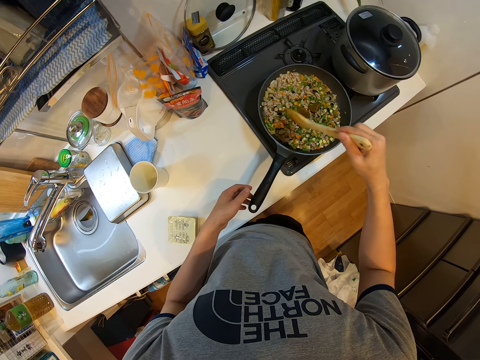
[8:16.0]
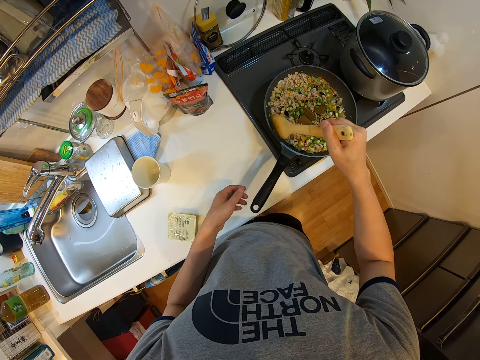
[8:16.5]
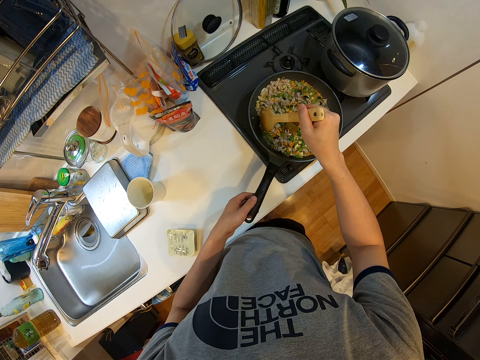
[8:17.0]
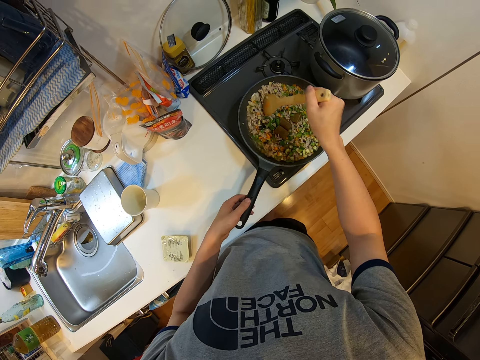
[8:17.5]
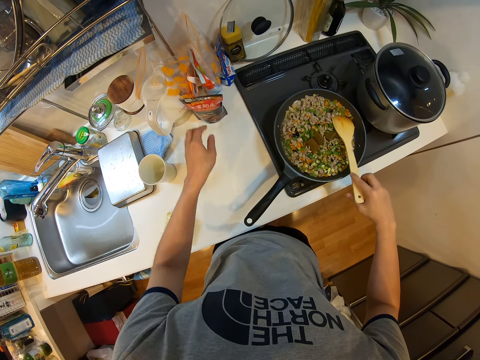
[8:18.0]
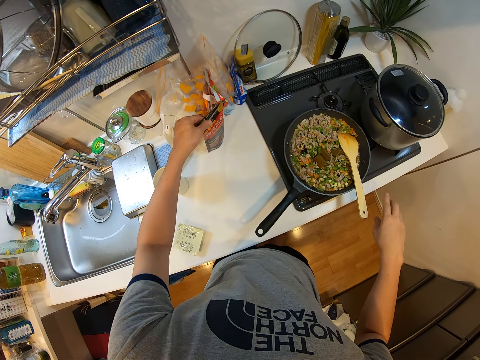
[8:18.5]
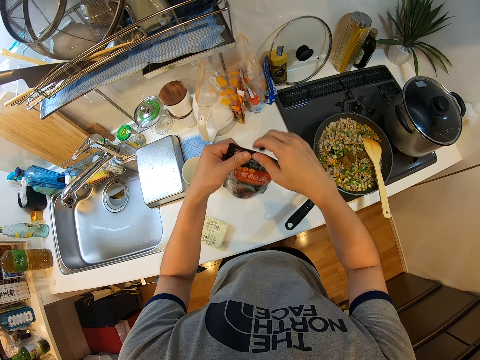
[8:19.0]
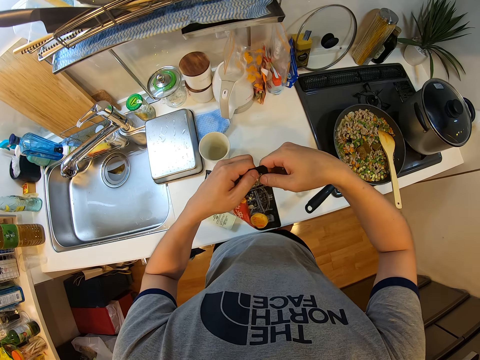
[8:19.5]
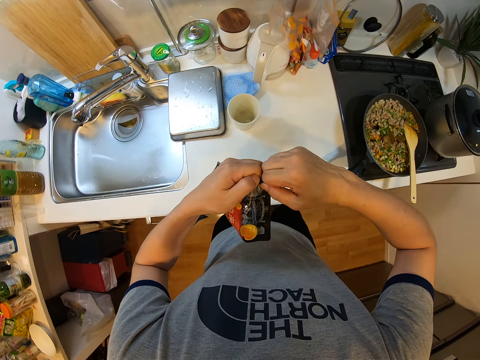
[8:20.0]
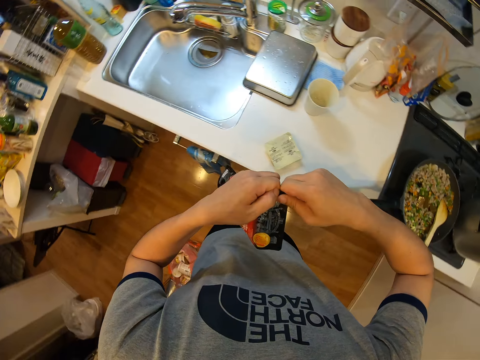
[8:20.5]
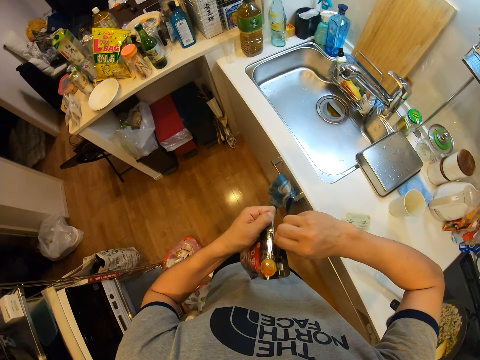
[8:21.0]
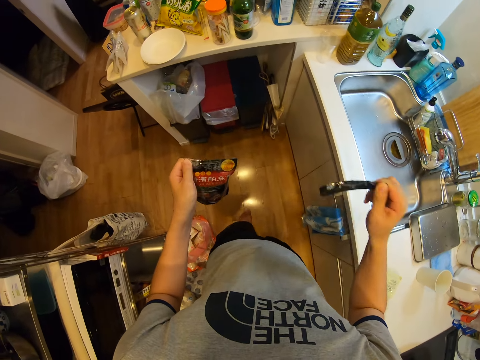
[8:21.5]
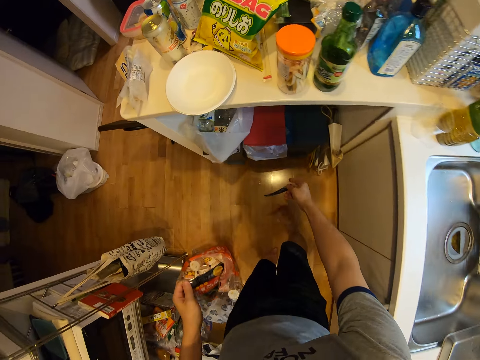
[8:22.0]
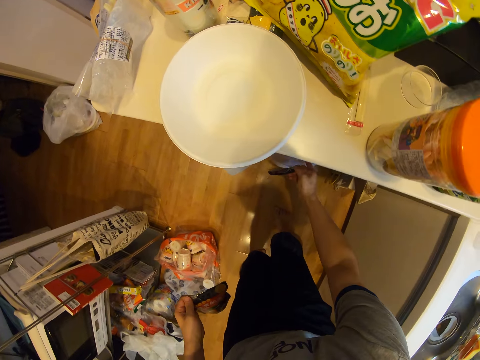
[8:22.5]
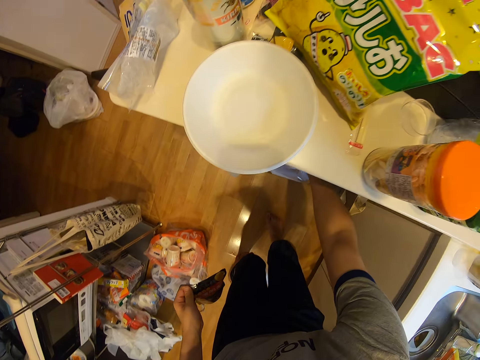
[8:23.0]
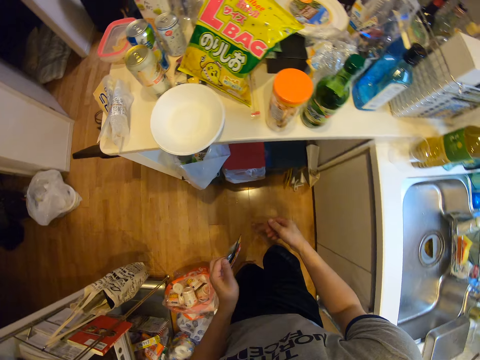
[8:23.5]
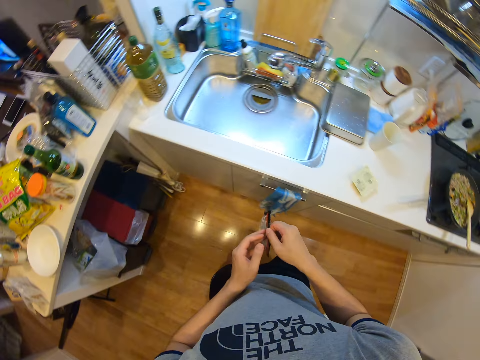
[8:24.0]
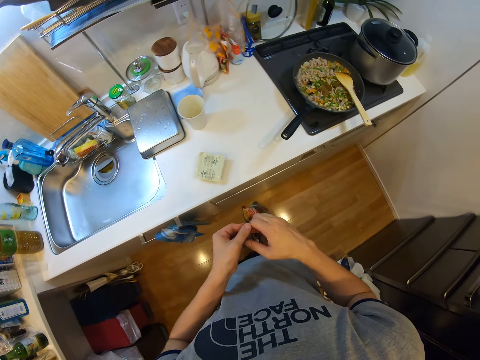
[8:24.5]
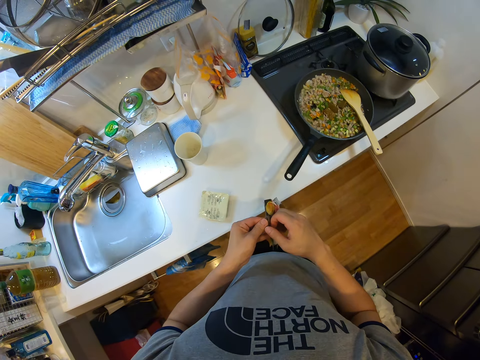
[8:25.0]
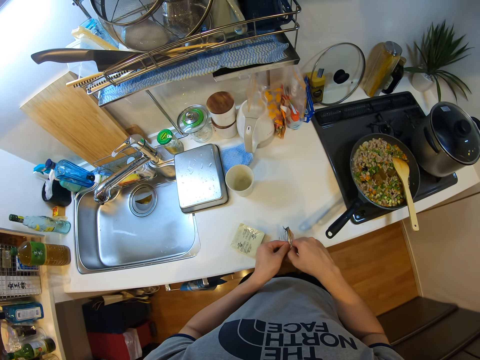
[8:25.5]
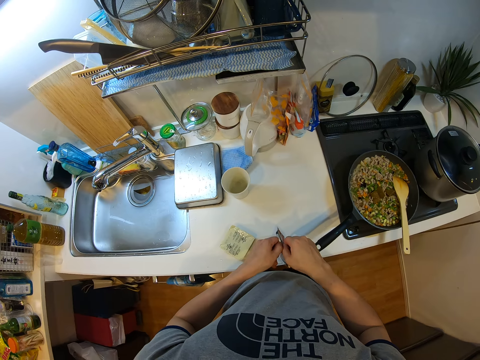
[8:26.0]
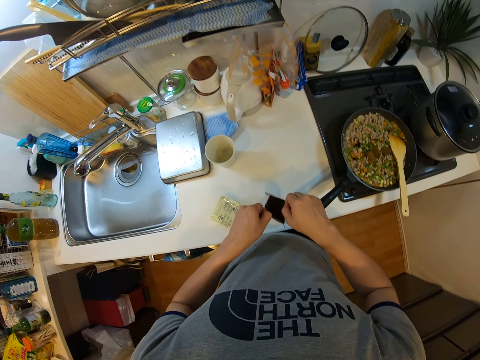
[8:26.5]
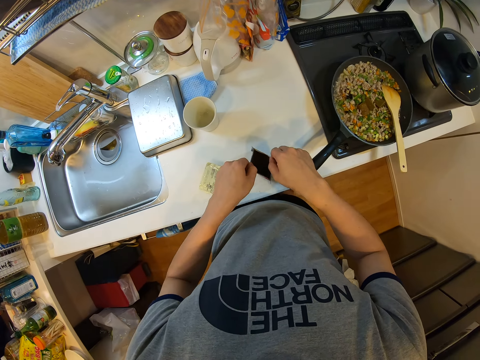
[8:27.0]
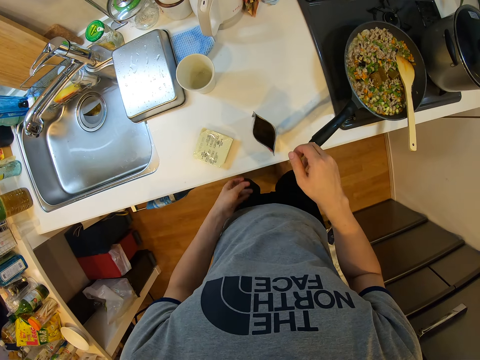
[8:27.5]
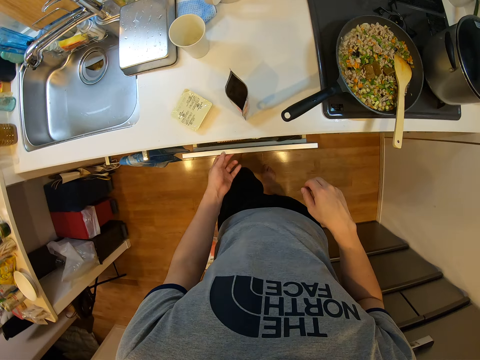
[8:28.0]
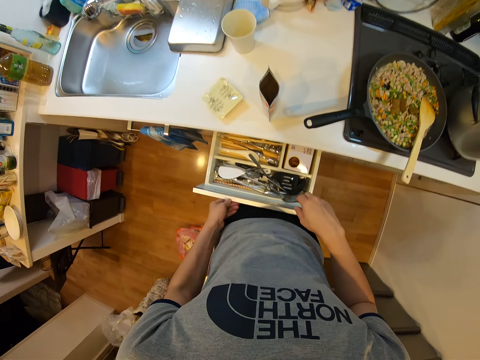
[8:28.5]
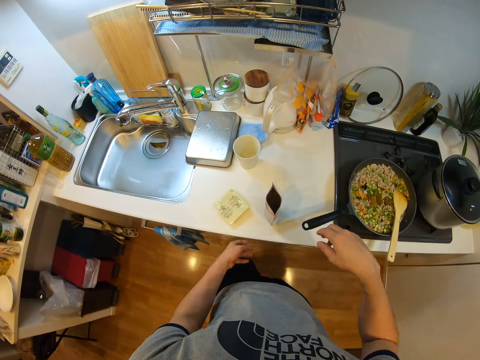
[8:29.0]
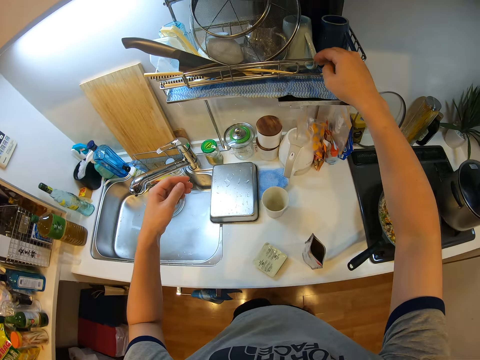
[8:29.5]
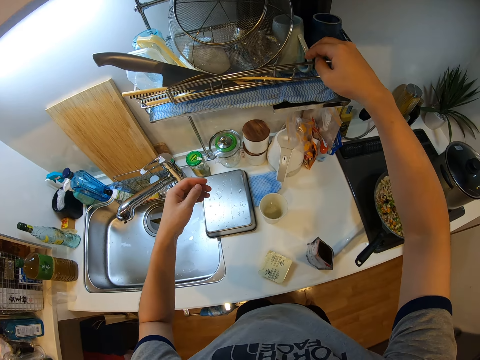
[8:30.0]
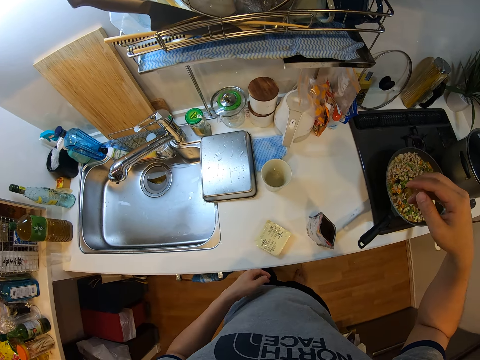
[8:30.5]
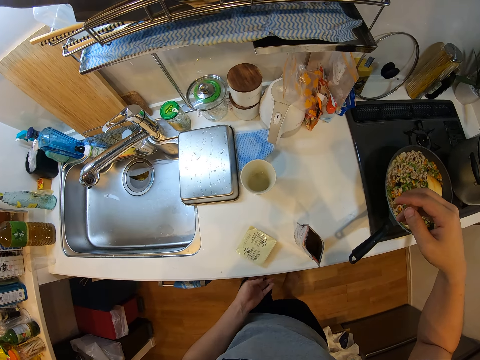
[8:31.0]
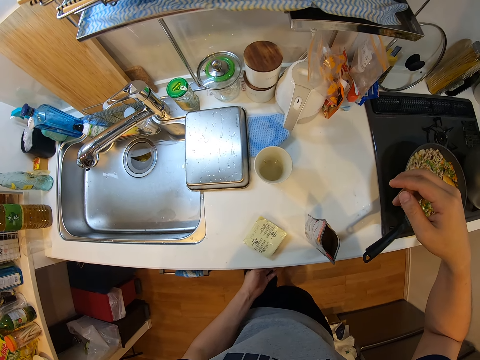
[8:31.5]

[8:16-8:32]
The camera wearer picks up another paste on the kitchen table. He tears the packet. He opens the paste with his hands. He opens the trash box or dustbin. He drops the nylon of the paste into the dustbin under the kitchen table. He closes the trash box. He opens the paste with his hands on the kitchen table. He opens the kitchen drawer. He closes the kitchen drawer. He raises up his hand.

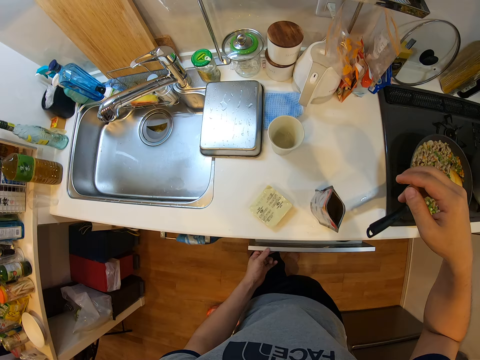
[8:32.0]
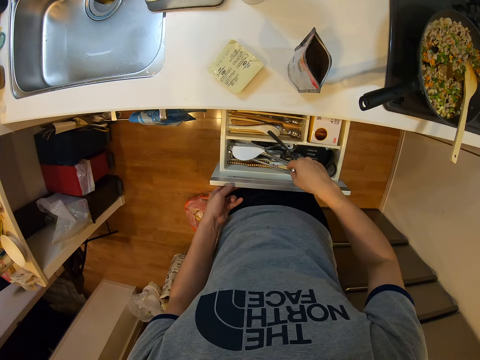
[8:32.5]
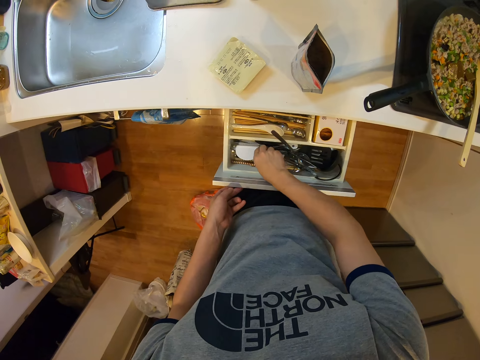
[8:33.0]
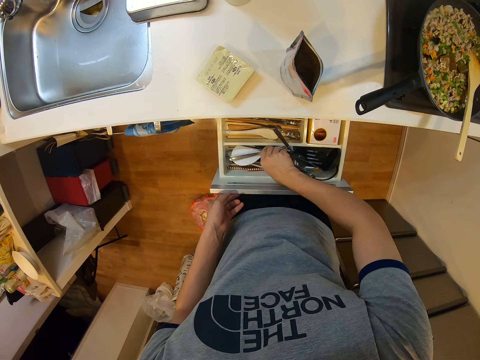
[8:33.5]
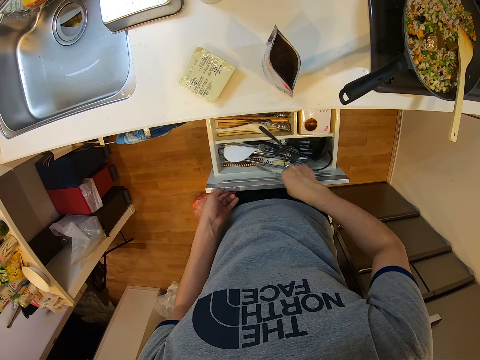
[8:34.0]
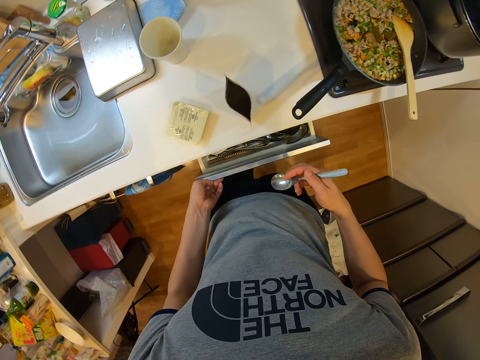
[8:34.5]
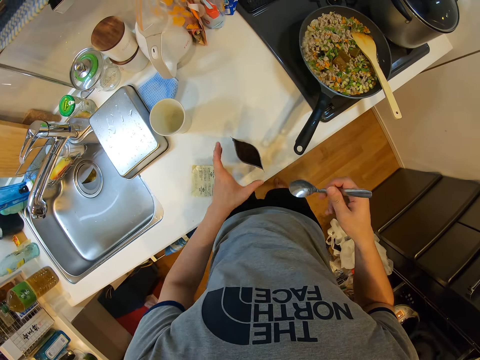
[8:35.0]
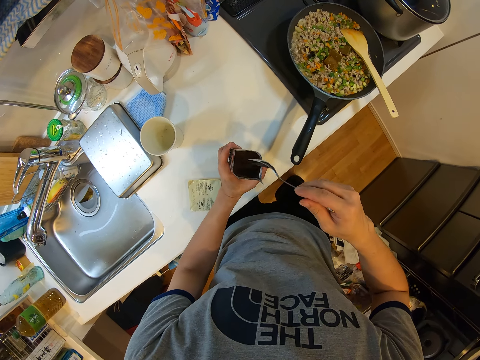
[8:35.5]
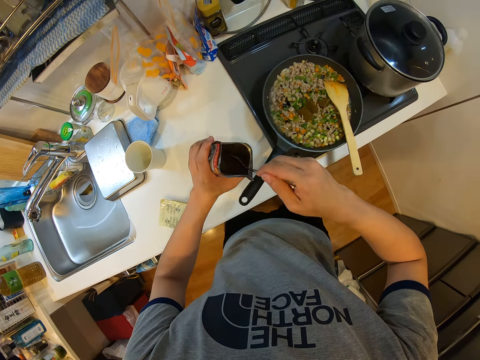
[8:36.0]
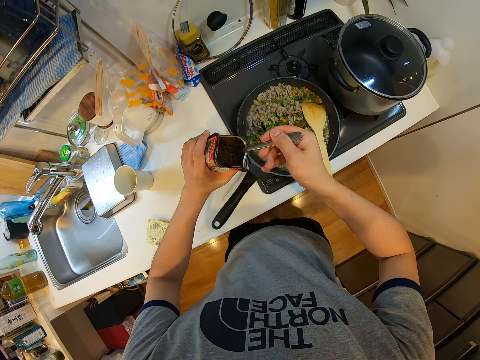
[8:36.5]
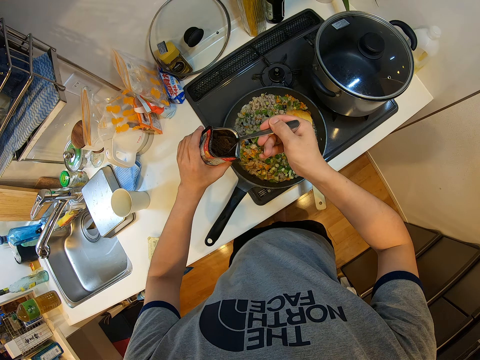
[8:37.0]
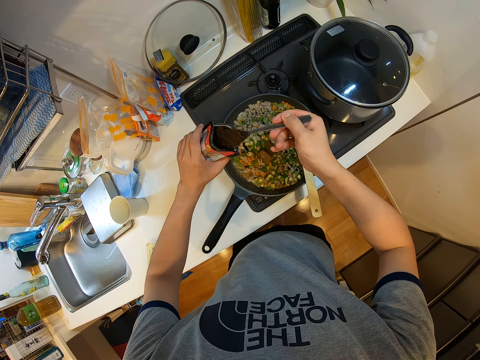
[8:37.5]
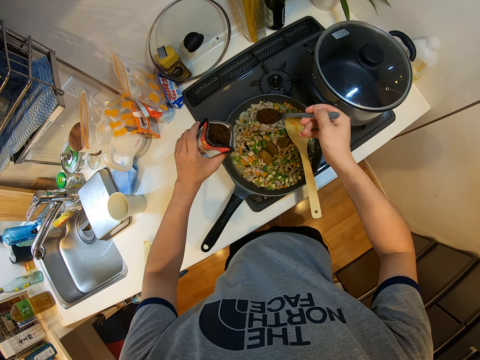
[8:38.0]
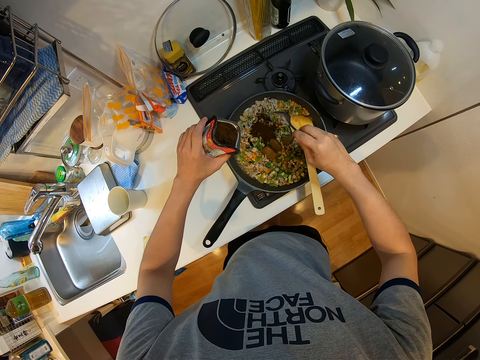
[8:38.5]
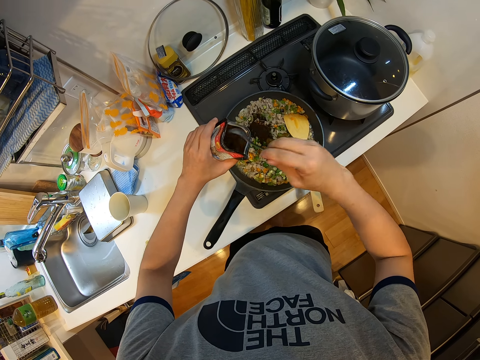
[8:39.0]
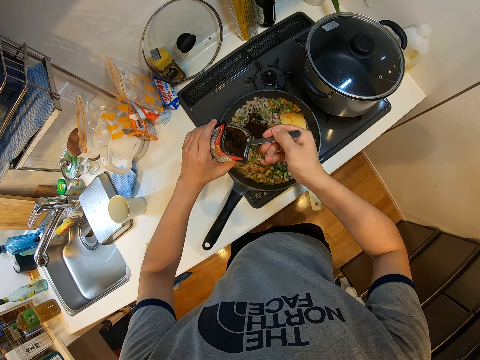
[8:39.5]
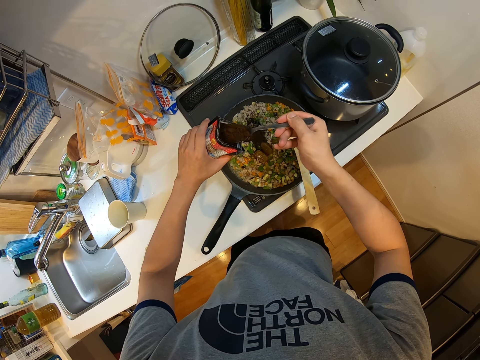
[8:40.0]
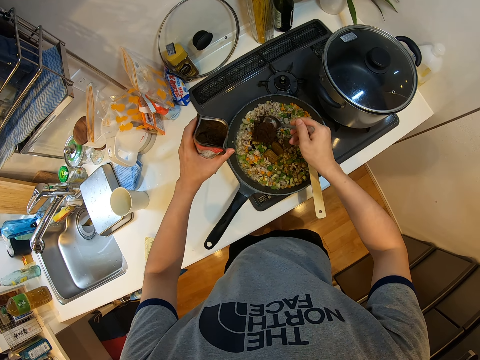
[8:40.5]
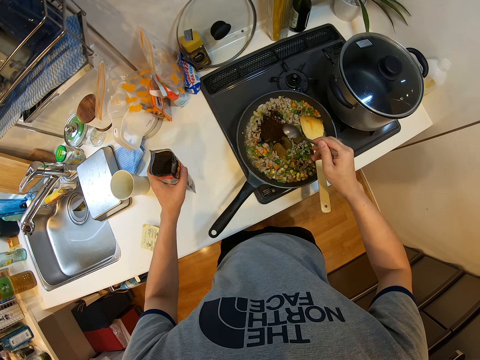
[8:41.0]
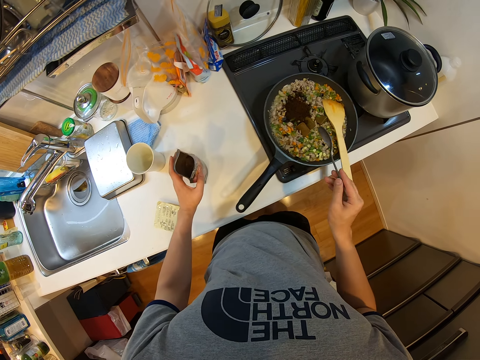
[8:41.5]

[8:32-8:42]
The camera wearer picks up a spoon. He opens the kitchen drawer. He holds the paste in his hands. He takes the powder. He dips the spoon into the paste. He puts the powder in the meat mixed with vegetables. He dips the spoon into the paste again. He pours the powder into the frying pan. He puts down the seasoning powder packet on the table.
